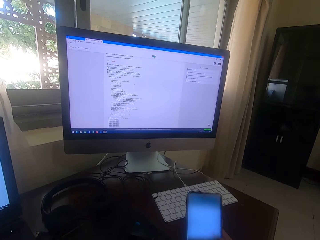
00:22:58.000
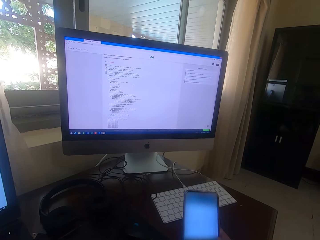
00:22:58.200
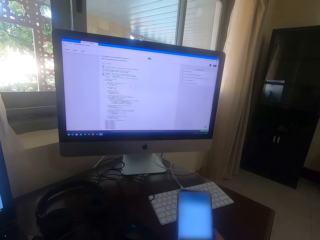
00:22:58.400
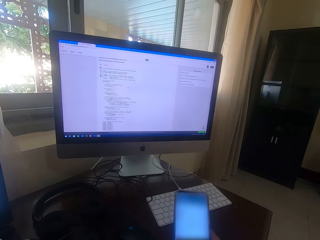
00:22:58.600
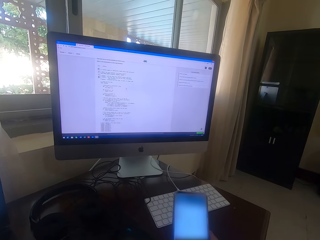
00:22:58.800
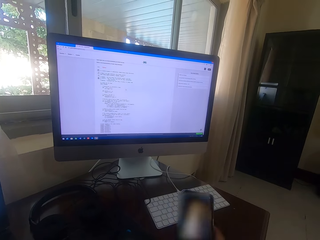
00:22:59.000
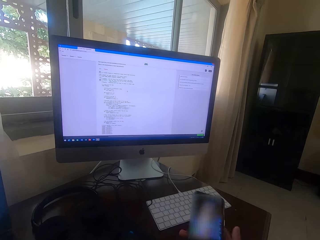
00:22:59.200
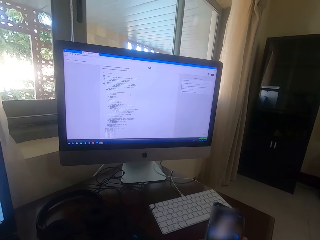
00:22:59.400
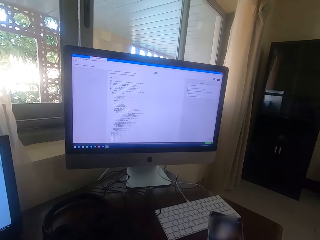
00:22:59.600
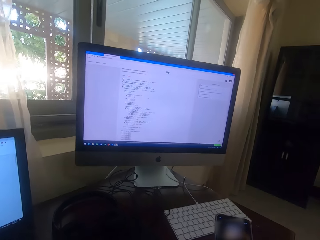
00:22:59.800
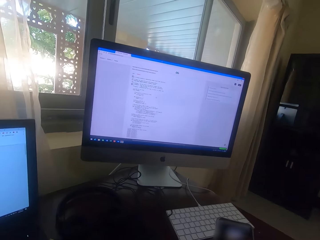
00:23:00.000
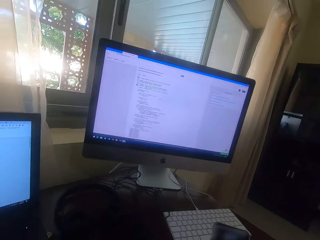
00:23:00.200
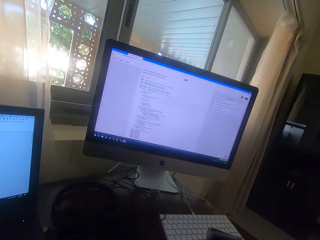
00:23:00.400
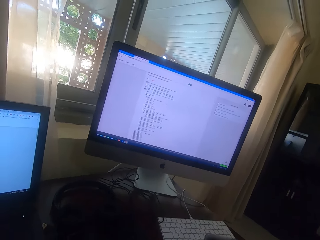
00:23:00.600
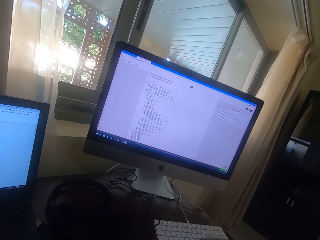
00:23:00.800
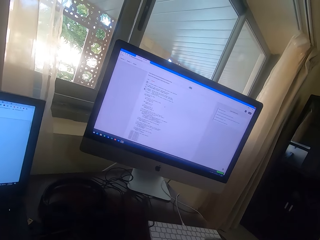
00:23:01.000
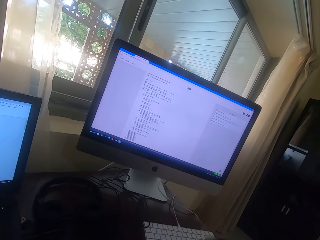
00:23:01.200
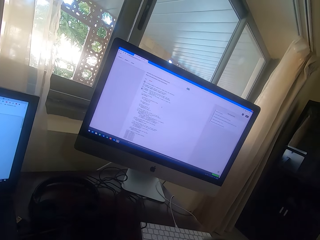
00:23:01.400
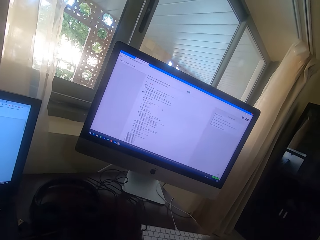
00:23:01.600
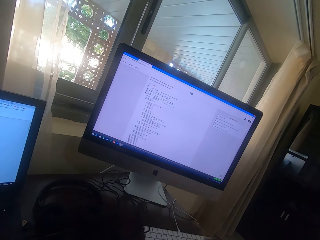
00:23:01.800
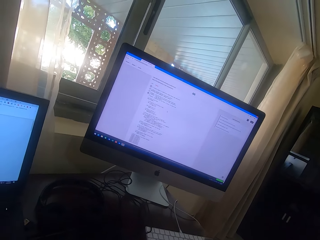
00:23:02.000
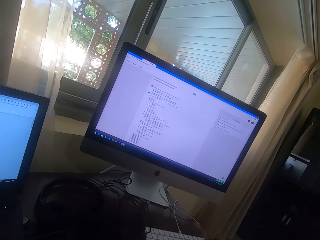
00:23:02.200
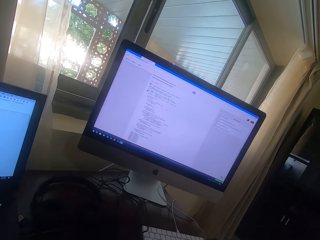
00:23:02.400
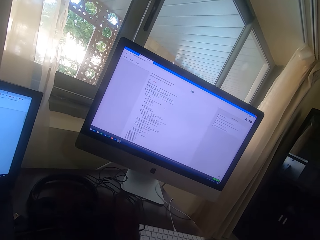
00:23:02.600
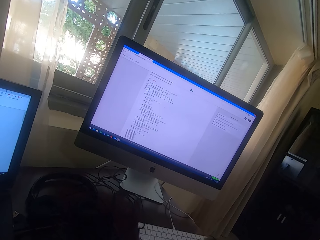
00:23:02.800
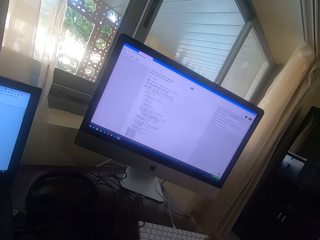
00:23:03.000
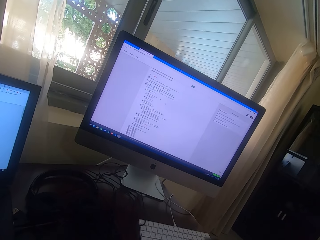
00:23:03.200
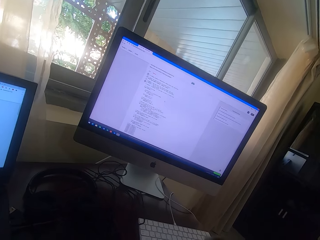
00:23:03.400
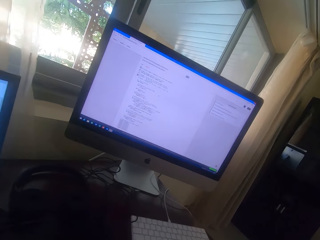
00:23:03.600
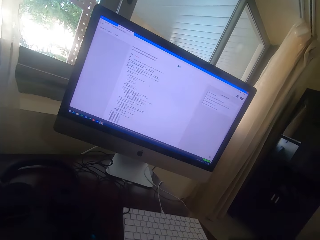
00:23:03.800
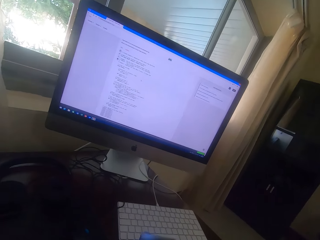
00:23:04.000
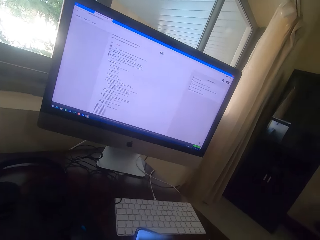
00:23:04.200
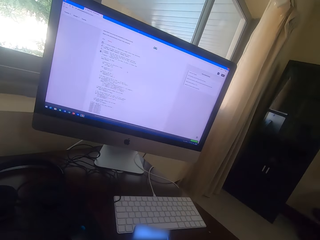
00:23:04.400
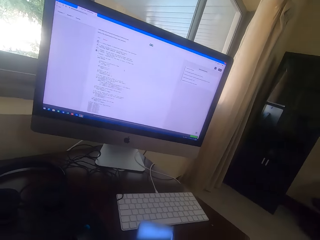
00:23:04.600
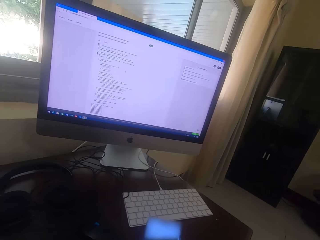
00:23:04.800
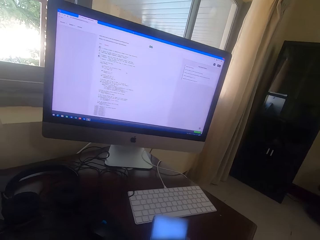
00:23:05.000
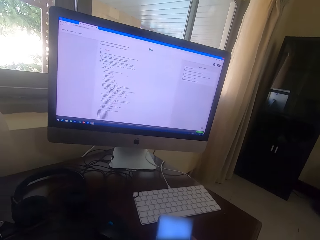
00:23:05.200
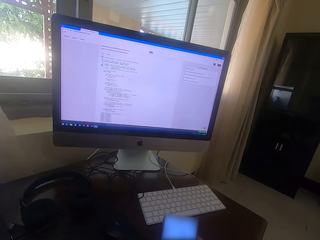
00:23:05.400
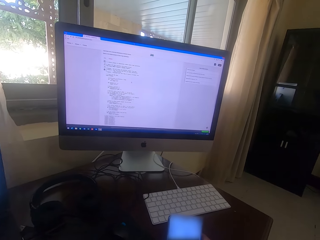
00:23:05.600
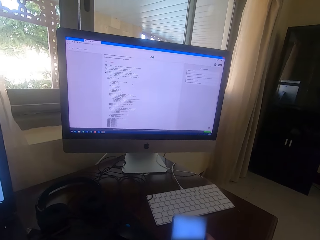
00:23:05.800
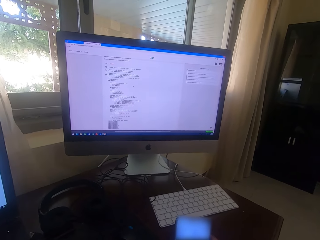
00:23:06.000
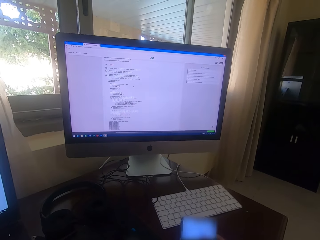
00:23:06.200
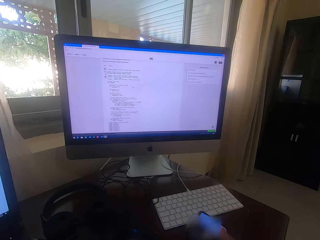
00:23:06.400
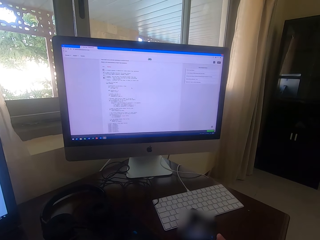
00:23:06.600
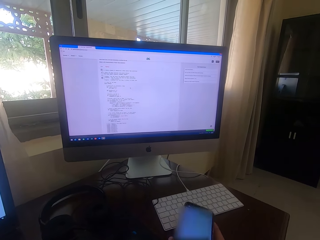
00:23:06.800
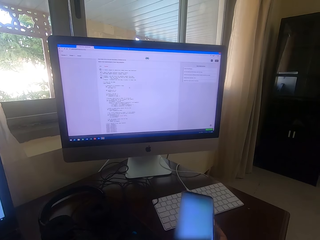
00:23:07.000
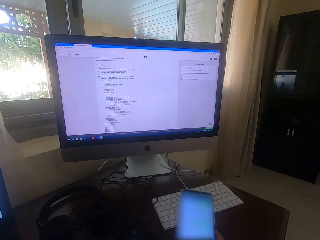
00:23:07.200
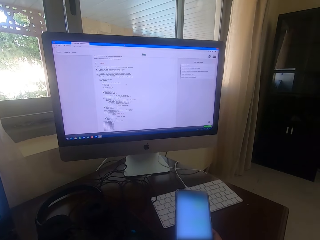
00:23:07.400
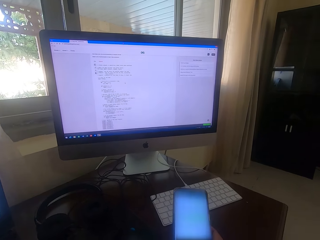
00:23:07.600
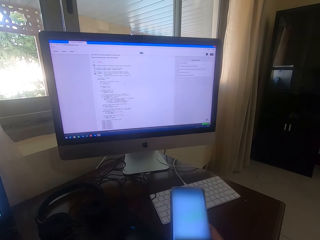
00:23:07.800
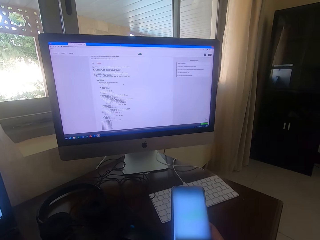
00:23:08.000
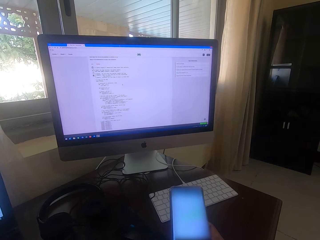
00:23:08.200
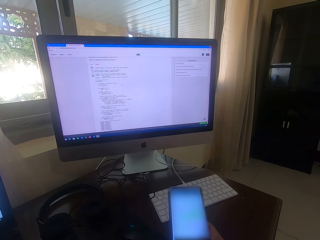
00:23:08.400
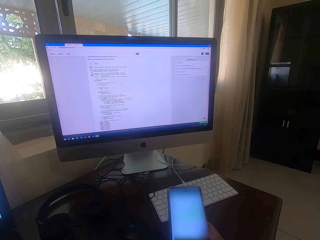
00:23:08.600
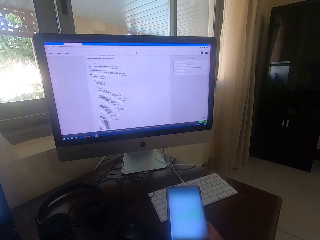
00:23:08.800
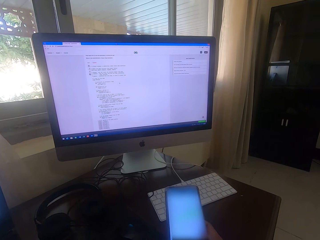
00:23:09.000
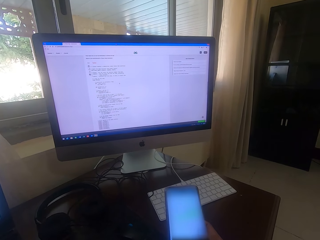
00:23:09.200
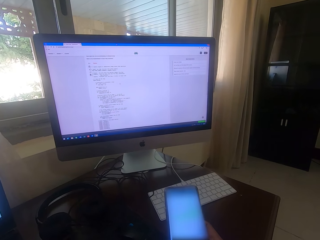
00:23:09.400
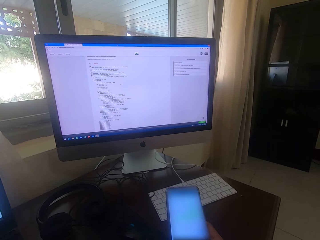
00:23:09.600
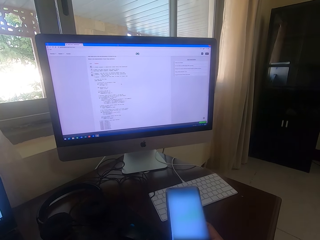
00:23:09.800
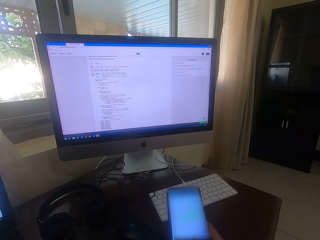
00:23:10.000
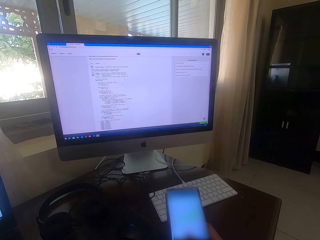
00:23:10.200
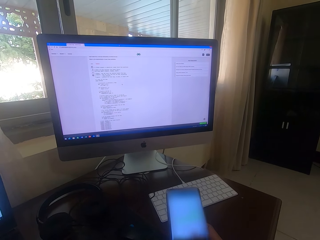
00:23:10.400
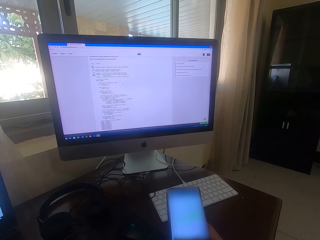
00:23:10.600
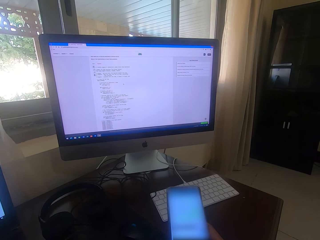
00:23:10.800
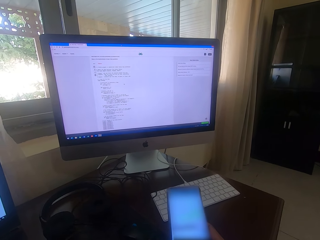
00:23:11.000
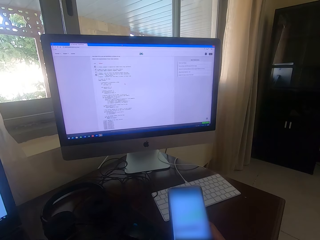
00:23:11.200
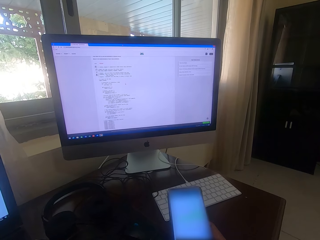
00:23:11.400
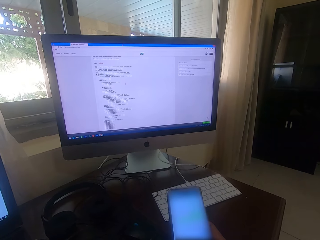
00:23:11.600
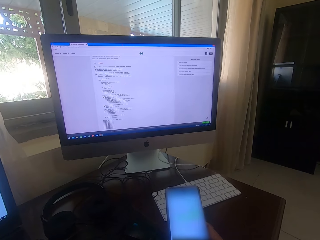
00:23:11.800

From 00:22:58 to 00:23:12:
The camera wearer moves the phone on the hand. They stare at the desktop. They use the phone.

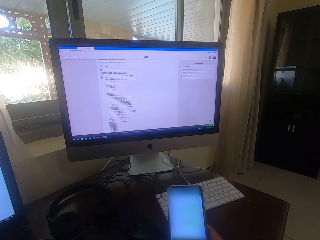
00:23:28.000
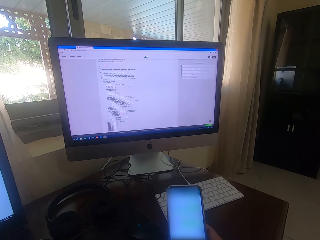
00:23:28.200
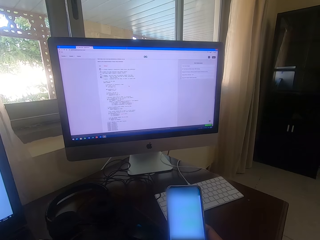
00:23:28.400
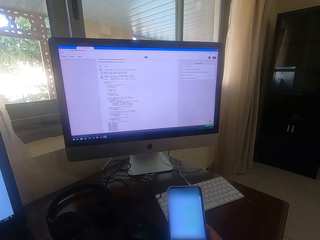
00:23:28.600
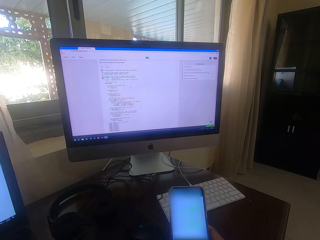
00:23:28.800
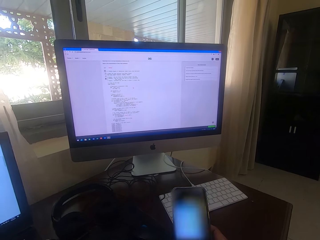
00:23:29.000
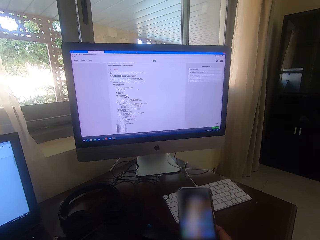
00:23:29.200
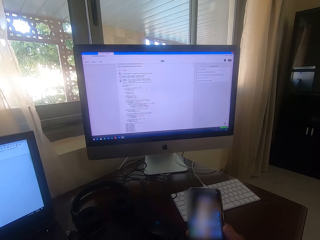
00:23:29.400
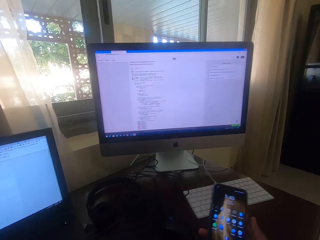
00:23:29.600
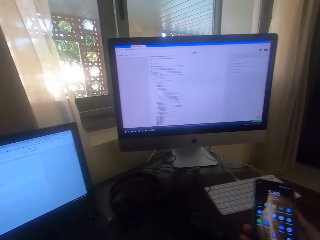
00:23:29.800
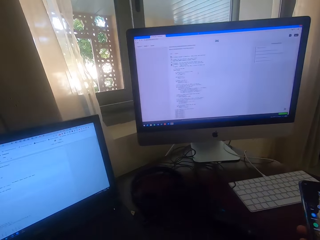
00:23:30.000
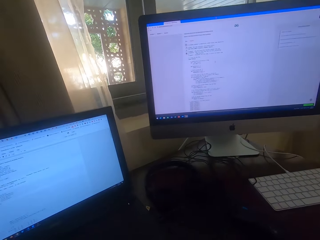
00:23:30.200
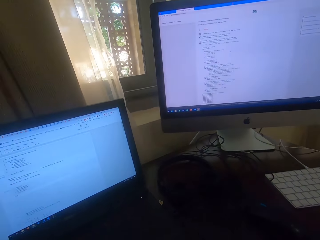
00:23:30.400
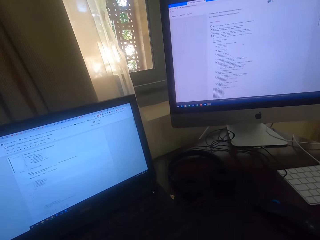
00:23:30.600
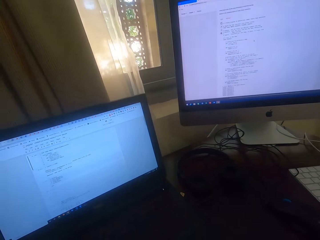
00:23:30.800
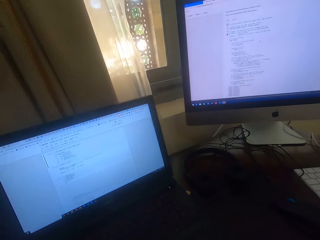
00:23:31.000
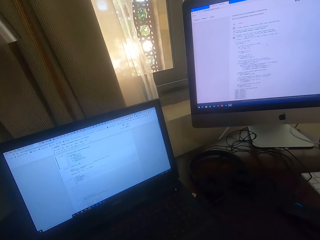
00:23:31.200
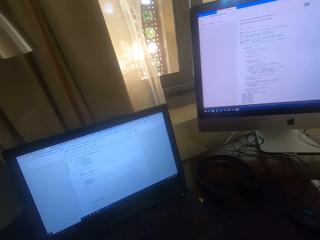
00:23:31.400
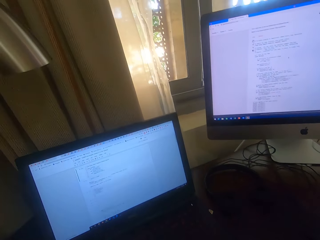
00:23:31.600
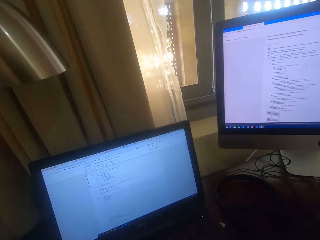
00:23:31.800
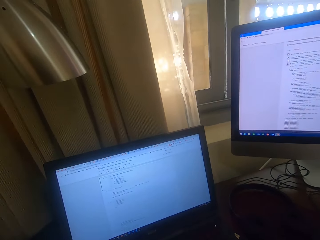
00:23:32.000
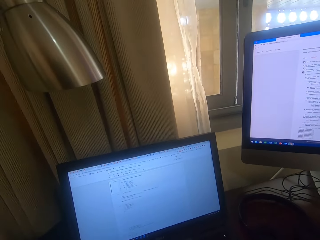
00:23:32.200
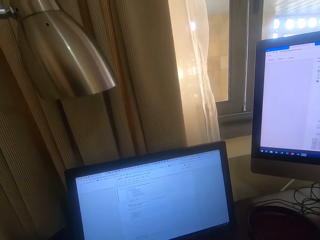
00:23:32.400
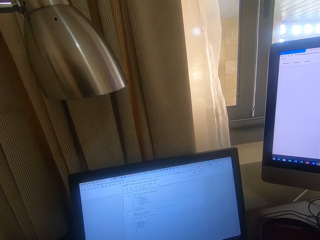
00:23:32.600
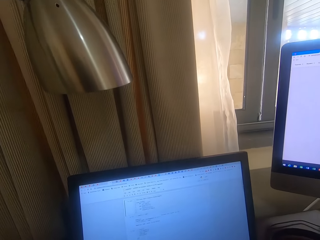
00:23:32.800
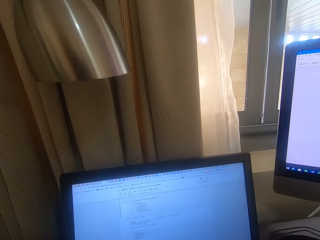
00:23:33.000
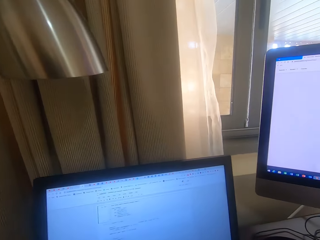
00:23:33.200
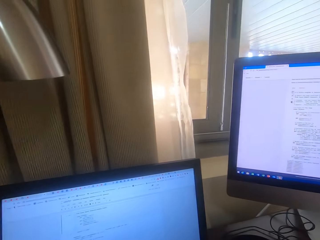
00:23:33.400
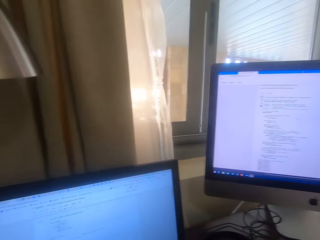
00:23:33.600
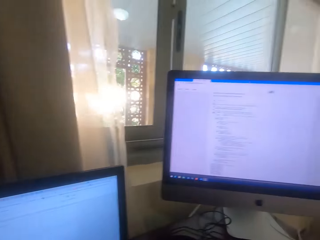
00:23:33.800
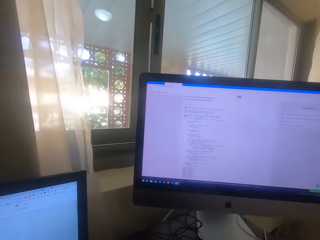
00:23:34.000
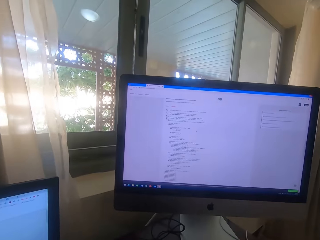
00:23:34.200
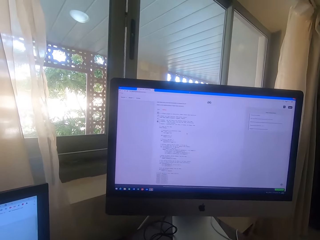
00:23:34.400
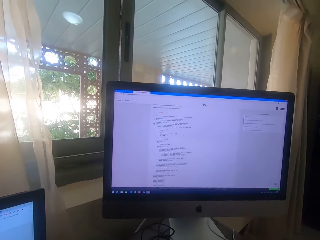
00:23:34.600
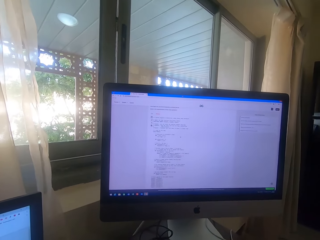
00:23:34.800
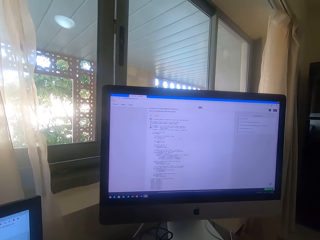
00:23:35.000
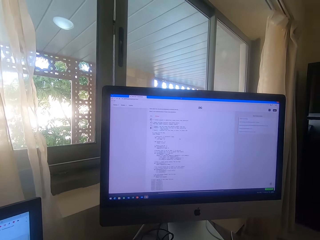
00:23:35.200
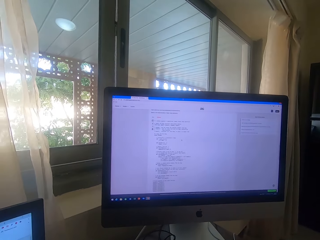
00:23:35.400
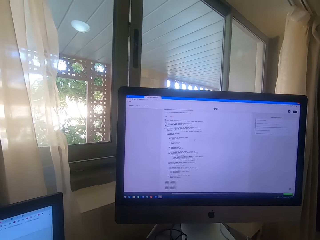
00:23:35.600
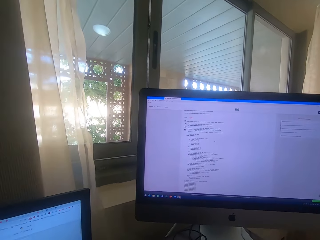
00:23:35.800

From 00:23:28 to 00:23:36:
The camera wearer stares at the desktop.
